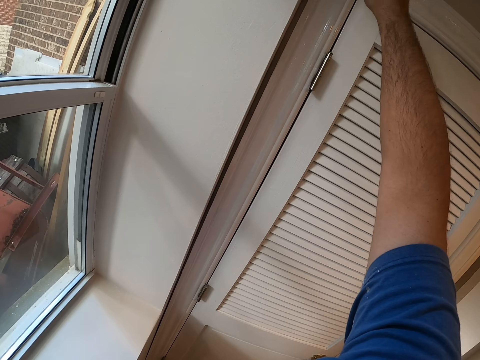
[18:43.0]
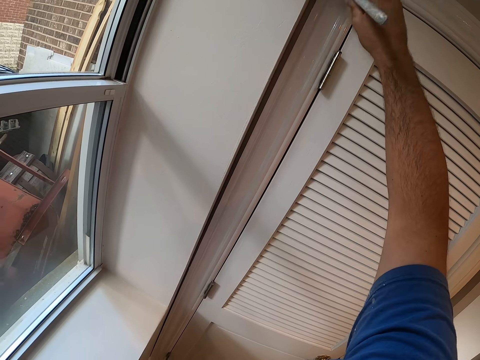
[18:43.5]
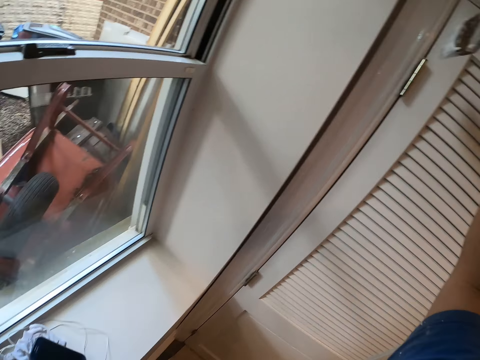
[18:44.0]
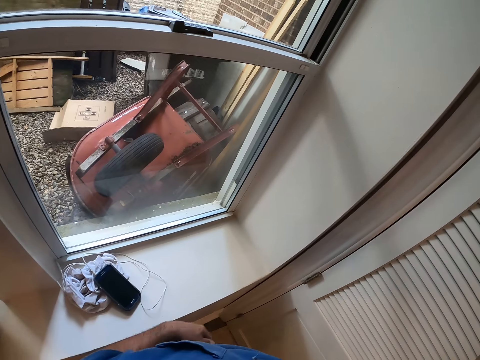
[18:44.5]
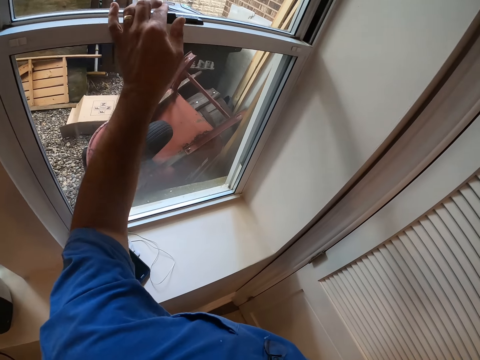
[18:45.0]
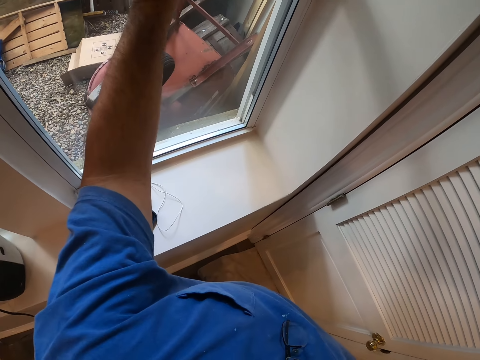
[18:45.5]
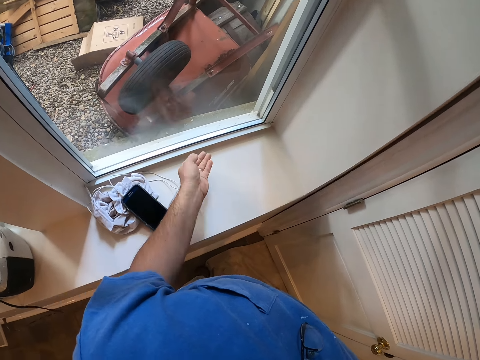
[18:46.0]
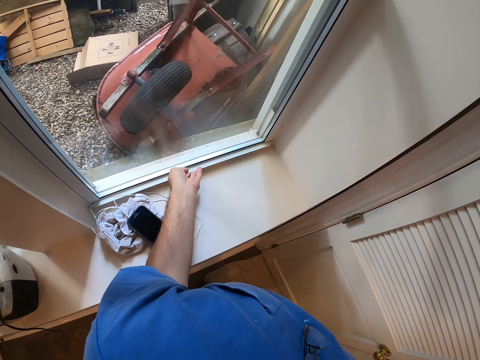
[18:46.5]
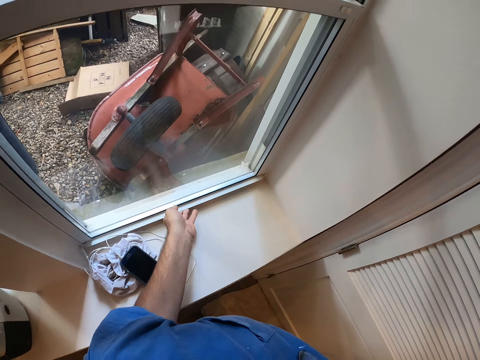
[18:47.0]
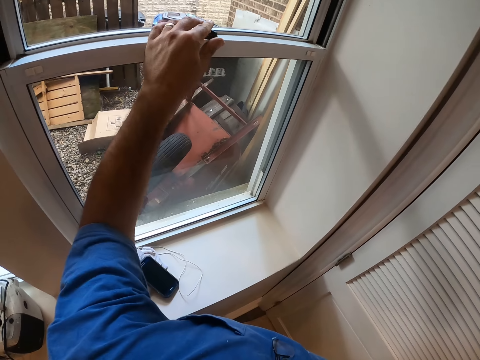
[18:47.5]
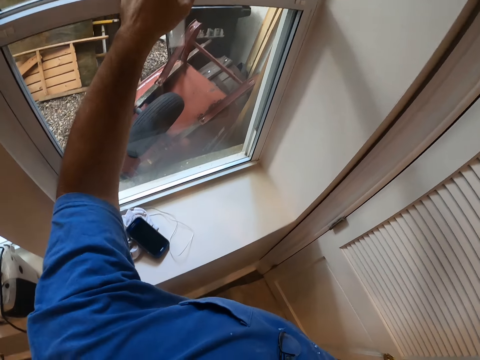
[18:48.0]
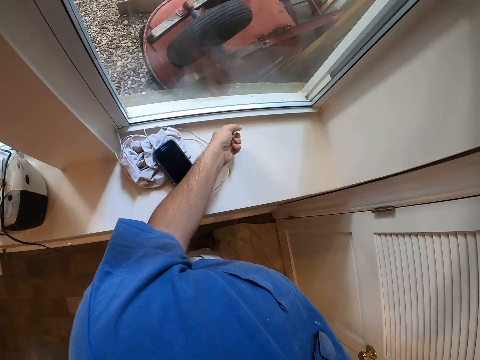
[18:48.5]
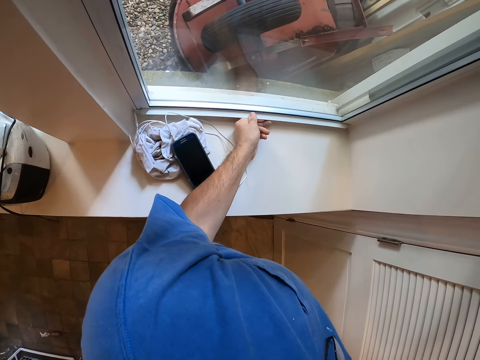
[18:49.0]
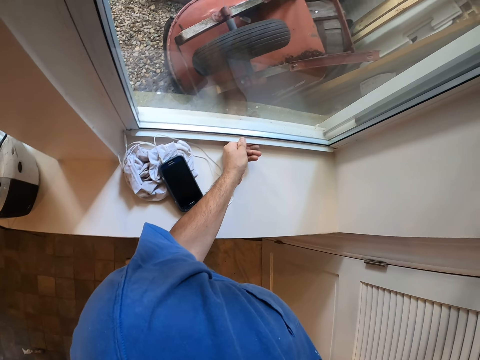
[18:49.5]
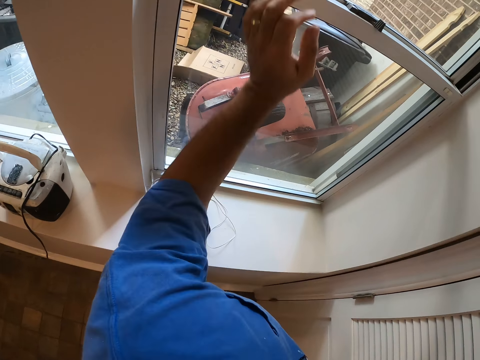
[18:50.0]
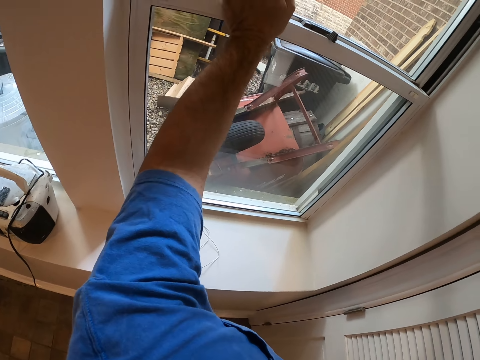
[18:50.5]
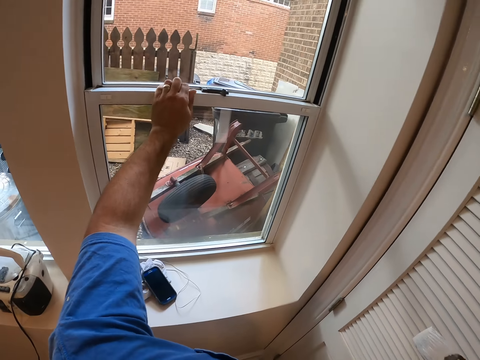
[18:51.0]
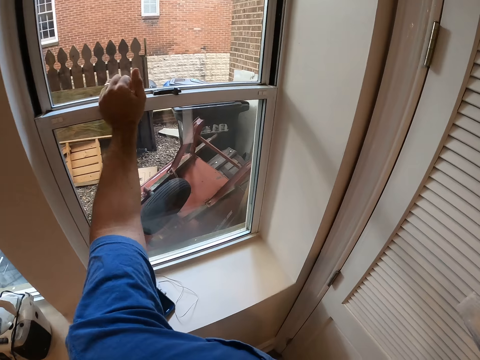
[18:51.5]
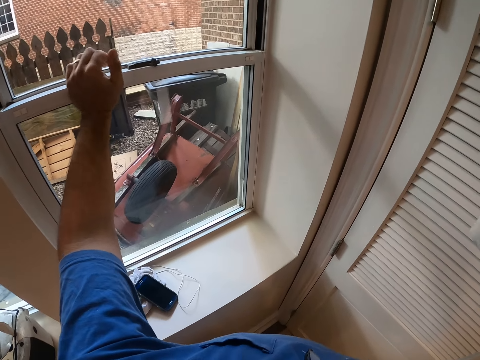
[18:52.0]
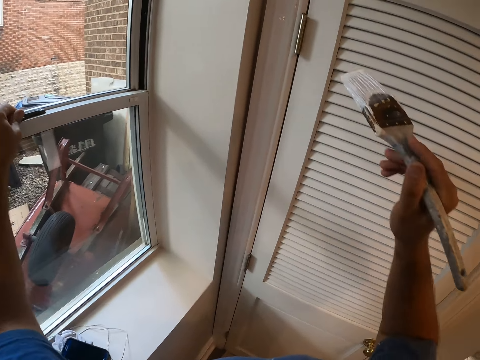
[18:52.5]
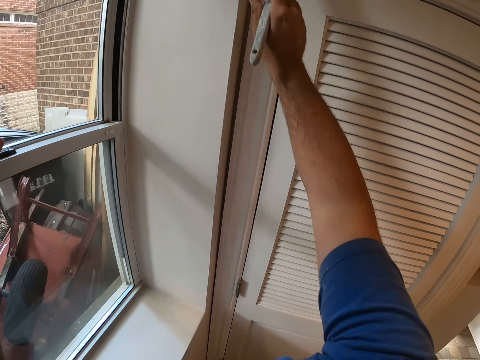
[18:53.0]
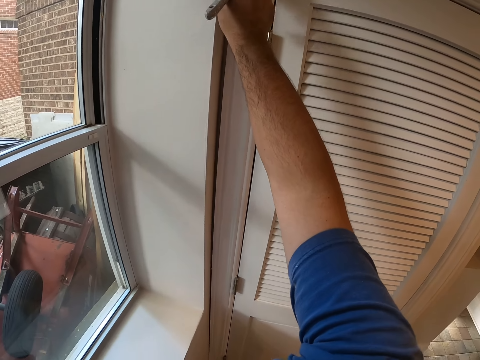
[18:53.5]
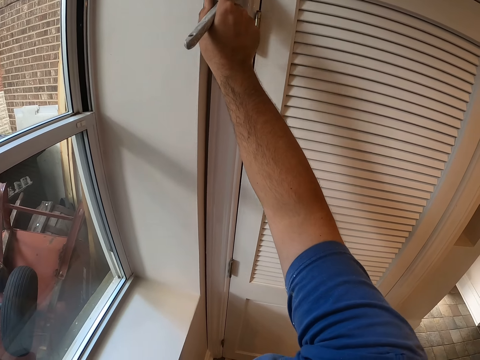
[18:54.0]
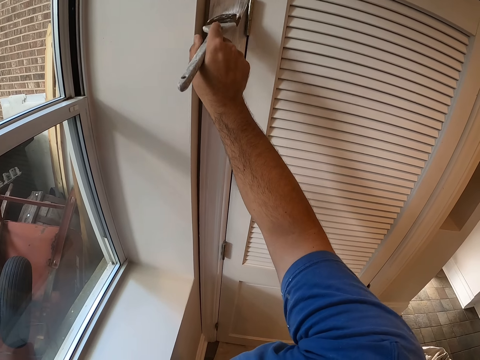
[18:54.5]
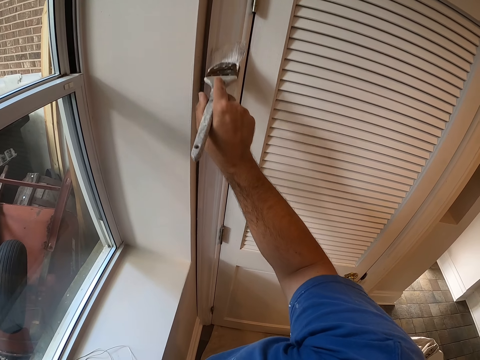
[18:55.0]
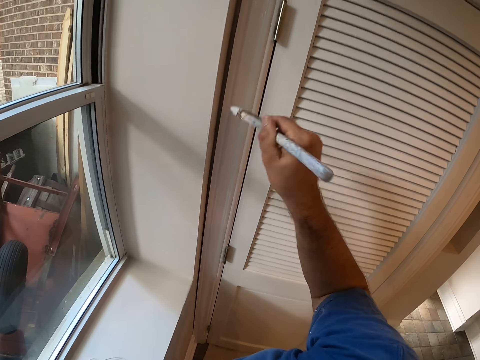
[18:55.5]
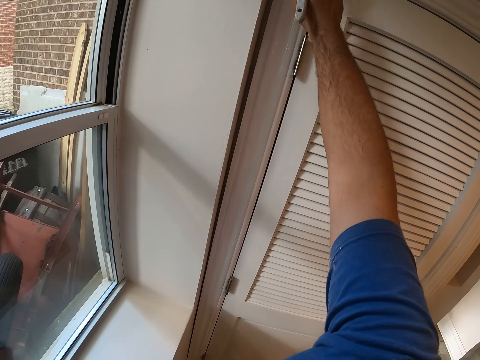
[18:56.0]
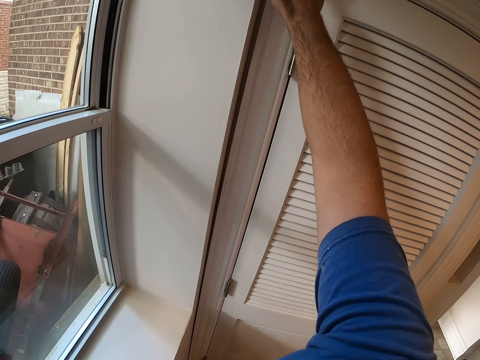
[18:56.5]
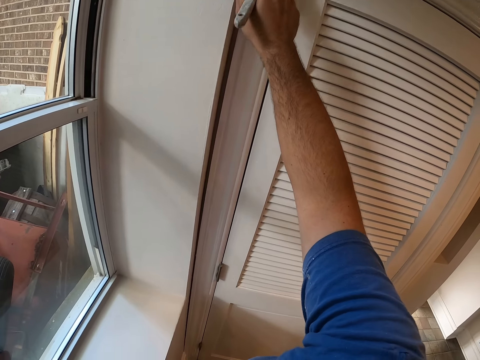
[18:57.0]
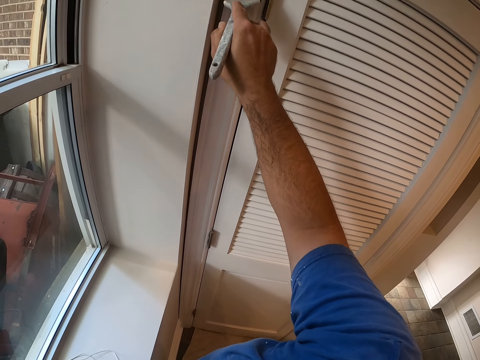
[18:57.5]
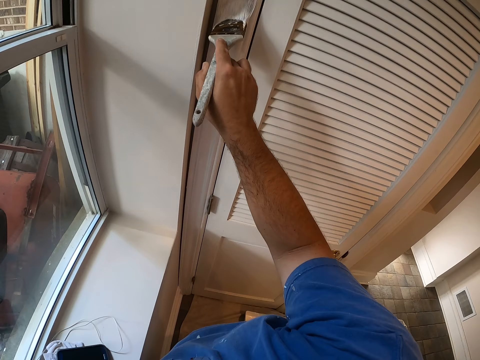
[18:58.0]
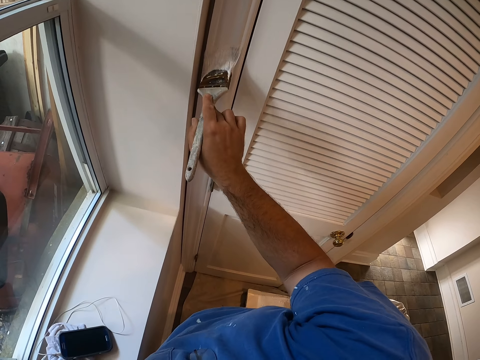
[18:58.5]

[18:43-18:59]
The camera wearer looks outside the window. He touches the rails of the window with his left hand. He touches the window handle. He touches the window. He touches the window handle. He touches the window. He paints the door frame with the paint brush in his right hand.

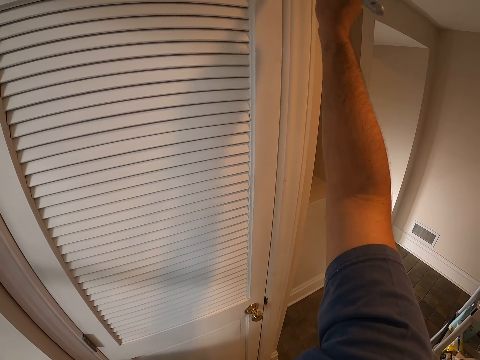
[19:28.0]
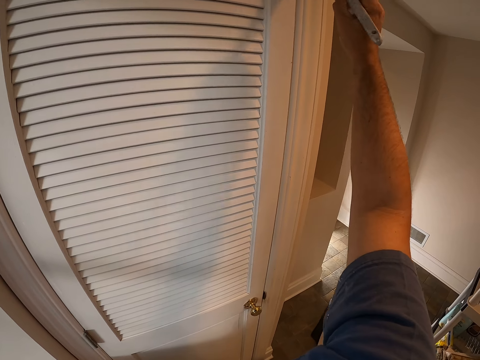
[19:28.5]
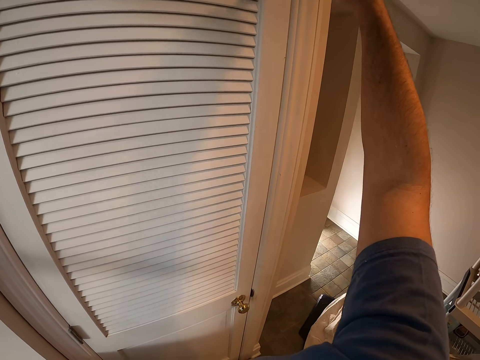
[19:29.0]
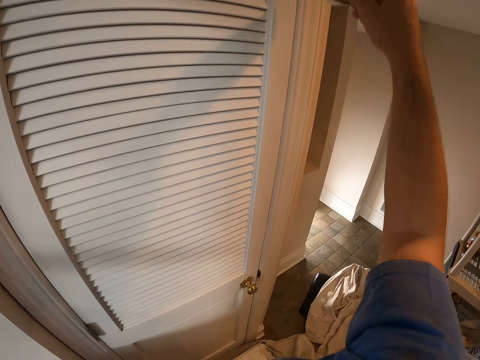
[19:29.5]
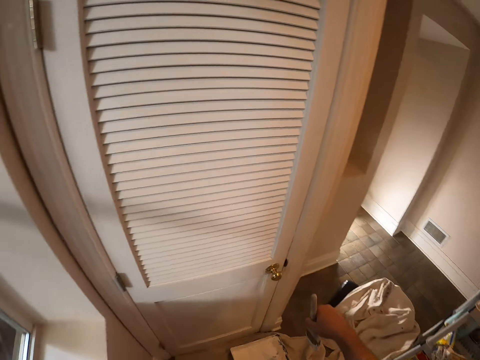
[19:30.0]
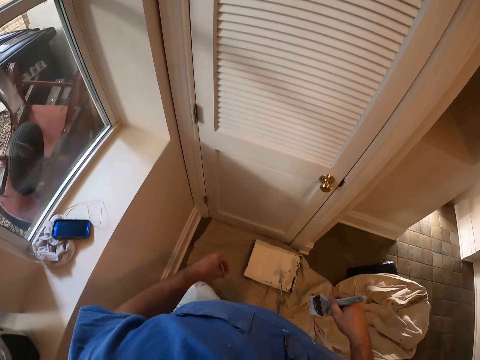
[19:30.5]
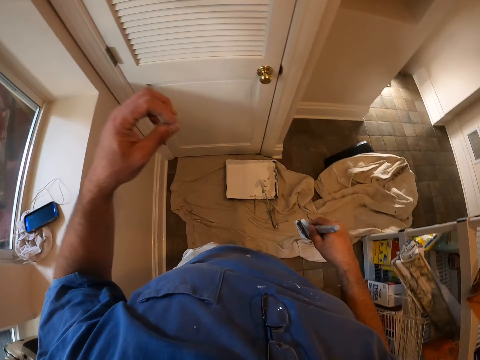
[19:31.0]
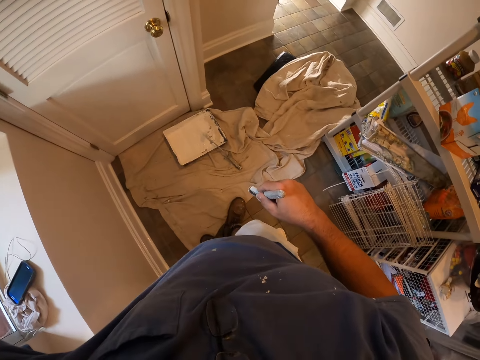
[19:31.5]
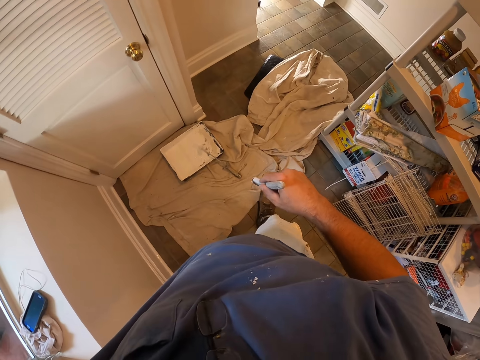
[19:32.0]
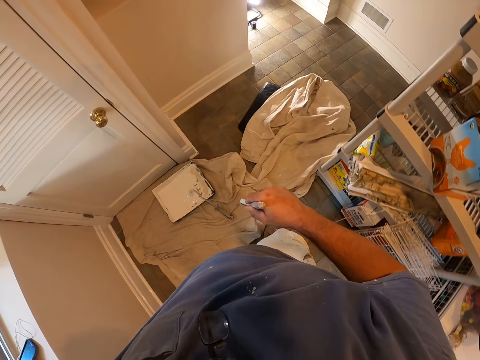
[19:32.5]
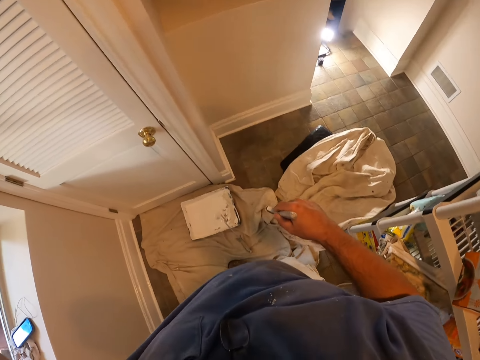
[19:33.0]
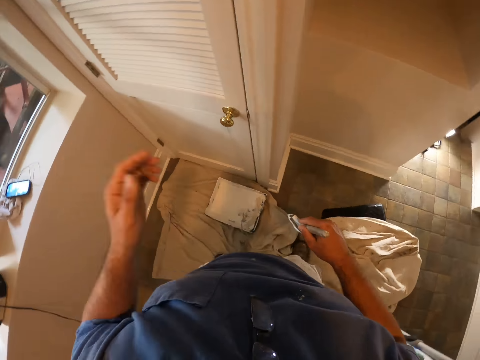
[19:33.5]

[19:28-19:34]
The camera wearer withdraws the paint brush from the door frame. They hold the paintbrush. They adjust the camera.
